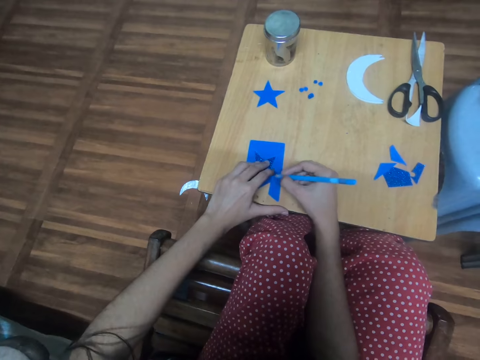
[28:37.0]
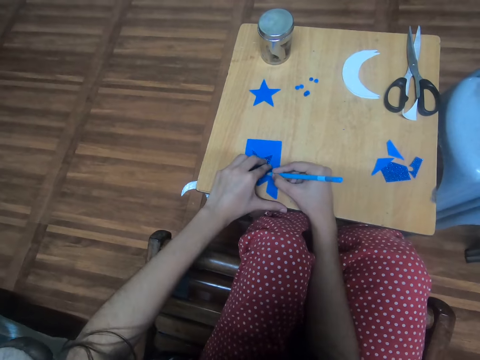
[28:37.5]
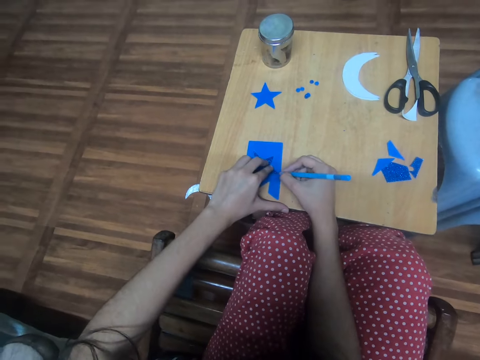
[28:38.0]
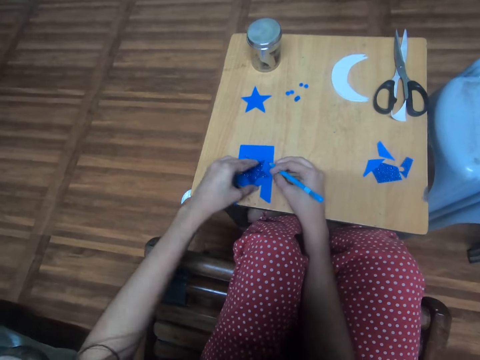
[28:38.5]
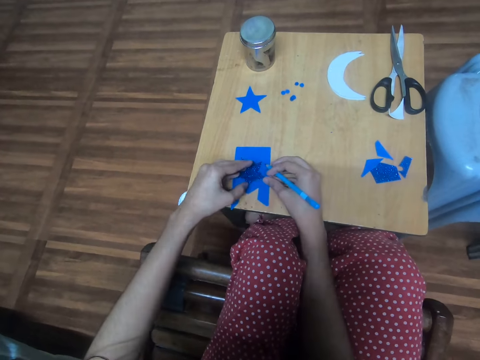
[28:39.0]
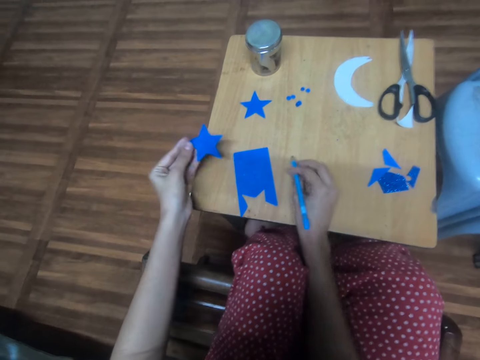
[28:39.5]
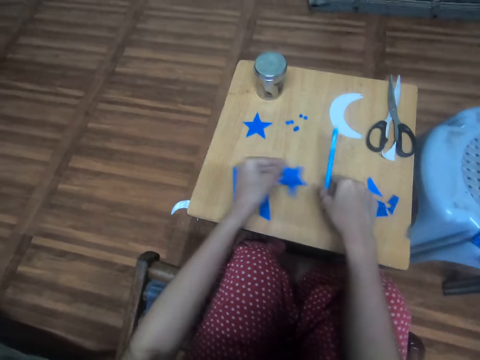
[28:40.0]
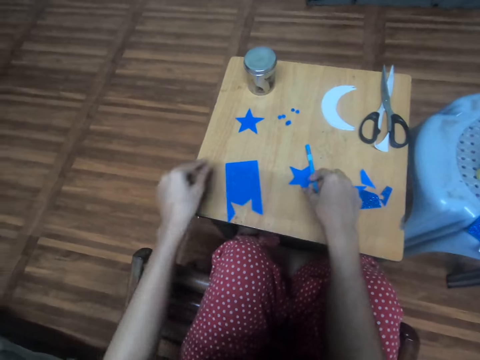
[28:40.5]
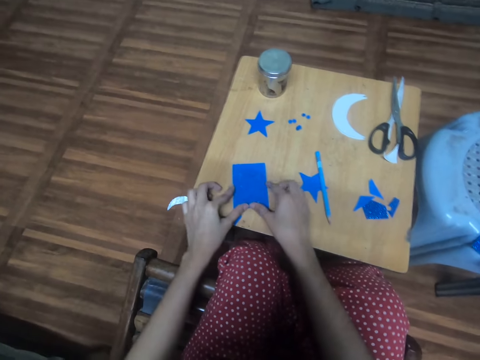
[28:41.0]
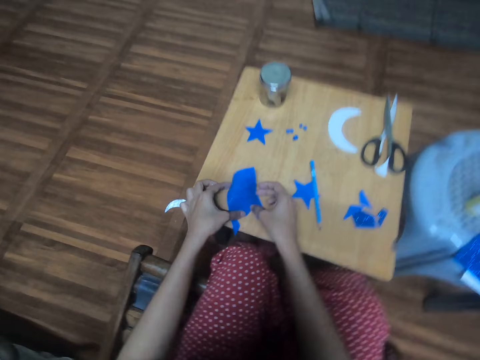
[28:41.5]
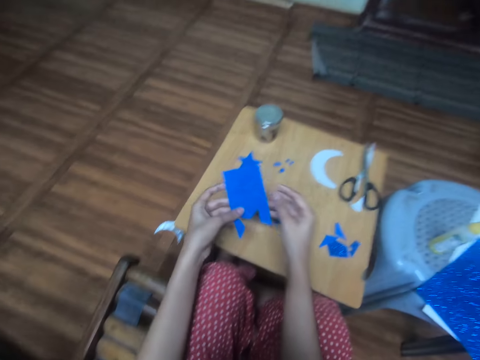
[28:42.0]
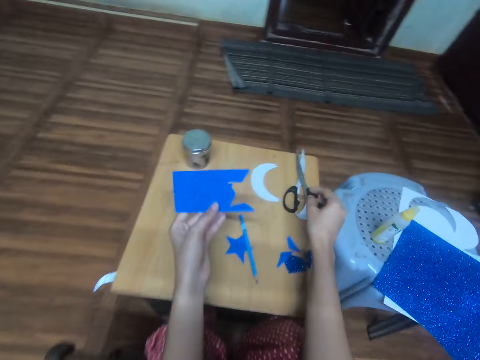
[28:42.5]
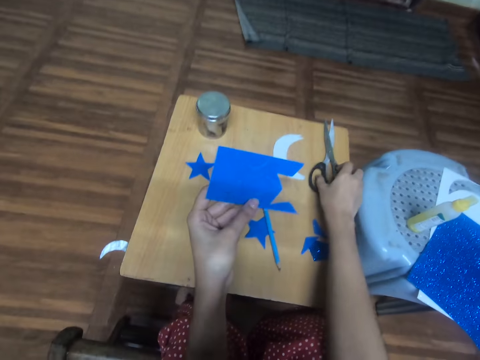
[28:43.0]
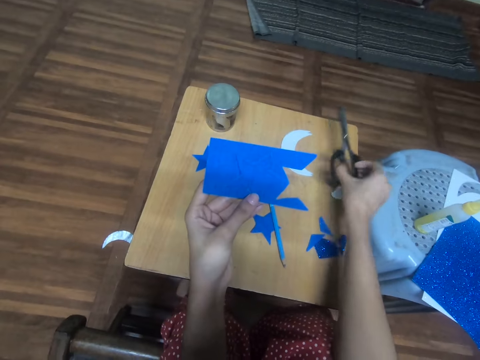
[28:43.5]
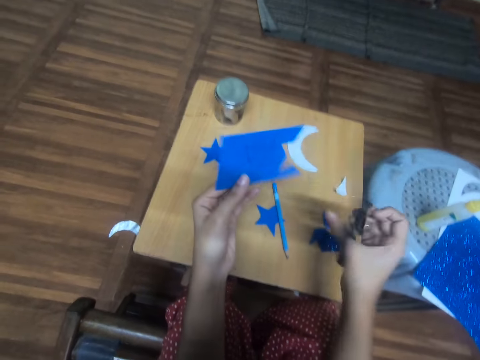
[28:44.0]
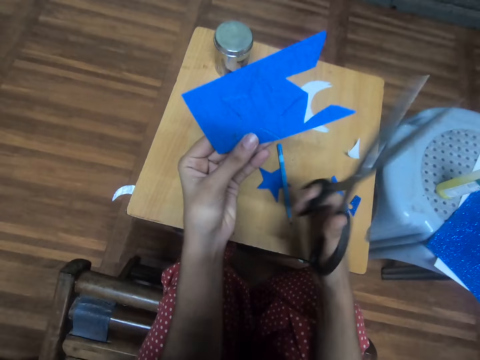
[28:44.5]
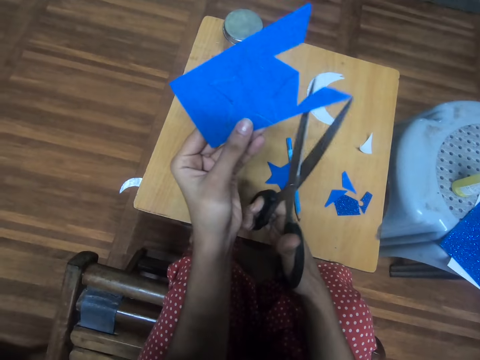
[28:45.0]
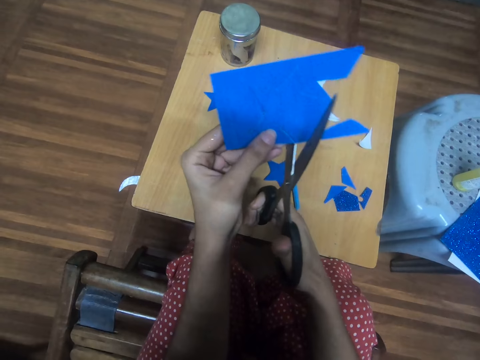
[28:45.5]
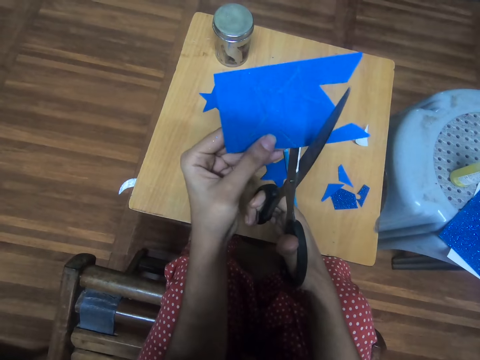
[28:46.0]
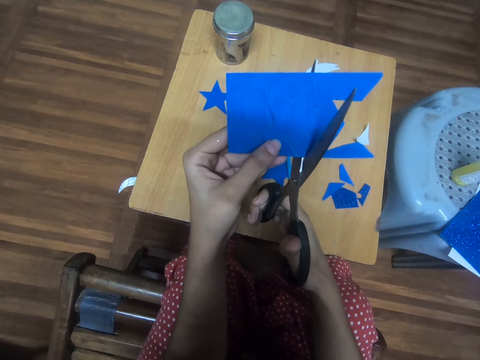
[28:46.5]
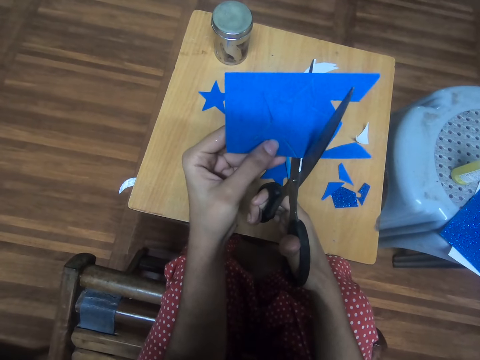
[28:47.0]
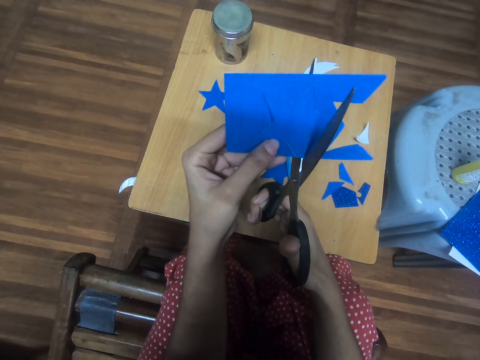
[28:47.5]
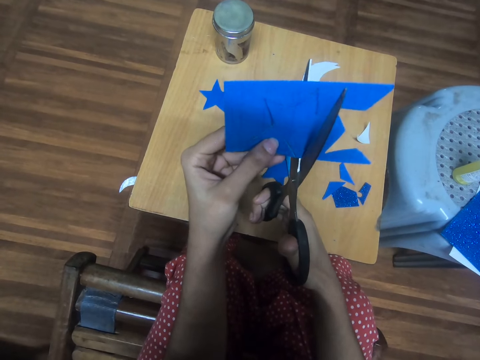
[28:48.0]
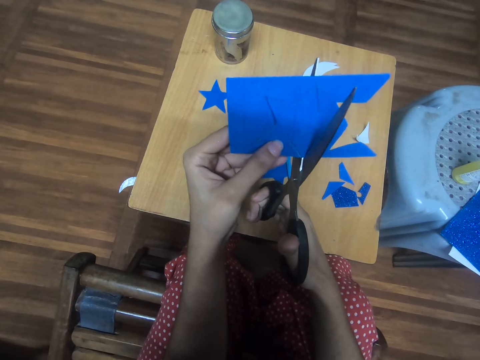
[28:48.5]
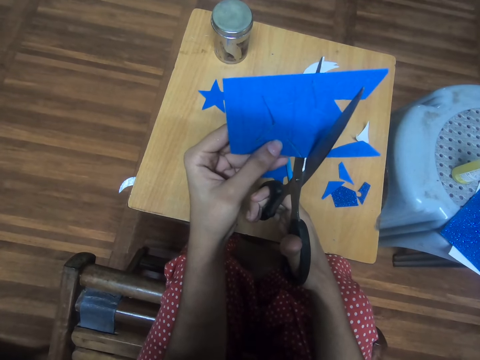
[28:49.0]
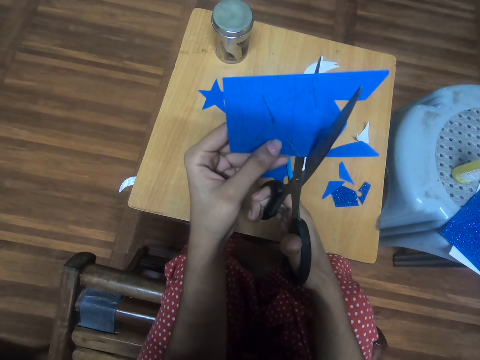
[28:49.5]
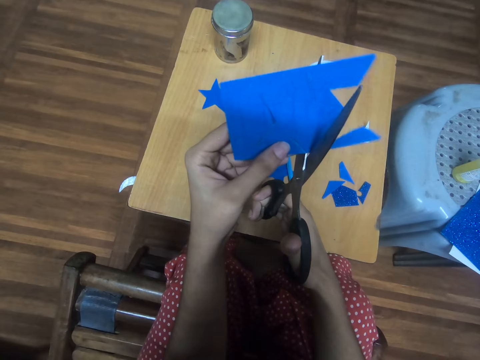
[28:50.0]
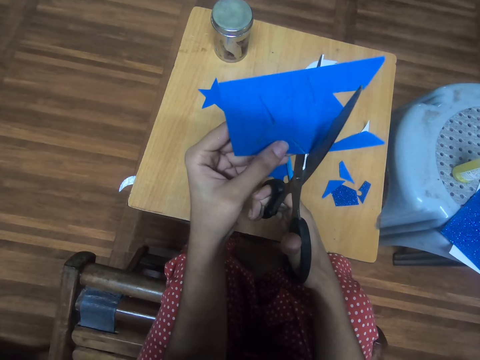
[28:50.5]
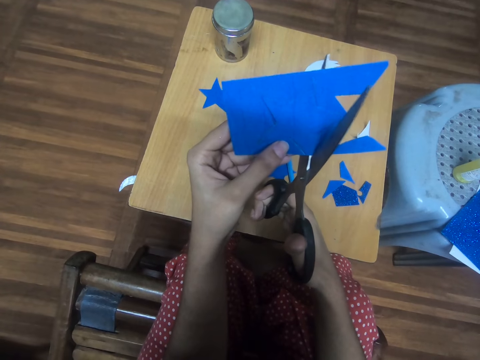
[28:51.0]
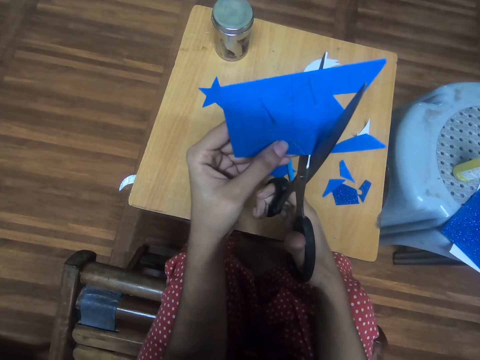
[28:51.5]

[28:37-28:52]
The camera wearer removes the first star-shaped blue glitter foam sheet from the first piece of blue glitter foam sheet with the left hand. They lift the pencil. They drop the first star-shaped blue glitter foam sheet on the table. They drop the pencil on the table. They pick the first piece of blue glitter foam sheet with both hands. They pick a pair of scissors on the table with the right hand. They cut out a second star-shaped blue glitter foam sheet from the first piece of blue glitter foam sheet with the scissors.

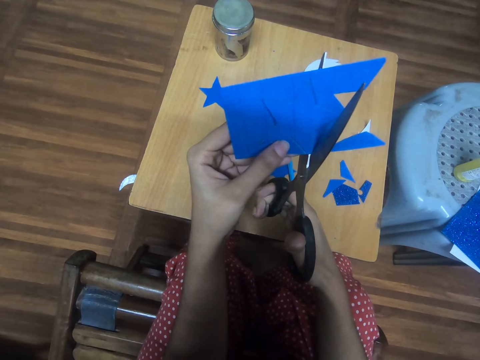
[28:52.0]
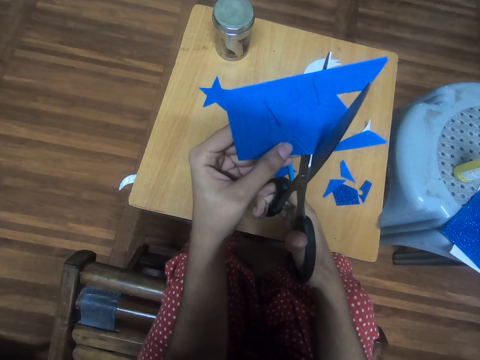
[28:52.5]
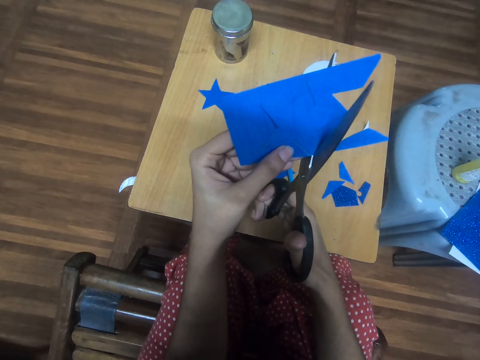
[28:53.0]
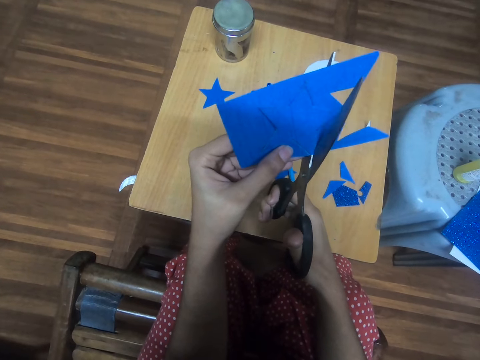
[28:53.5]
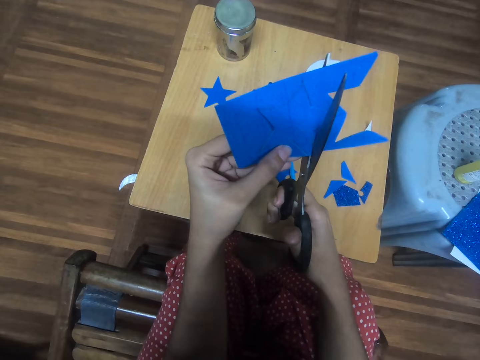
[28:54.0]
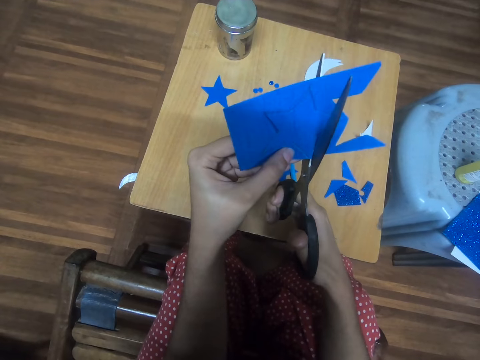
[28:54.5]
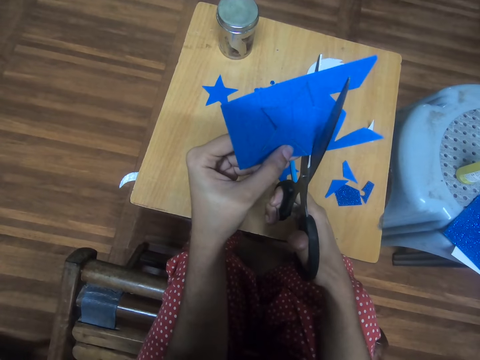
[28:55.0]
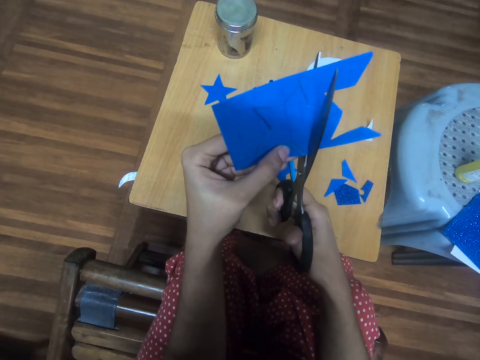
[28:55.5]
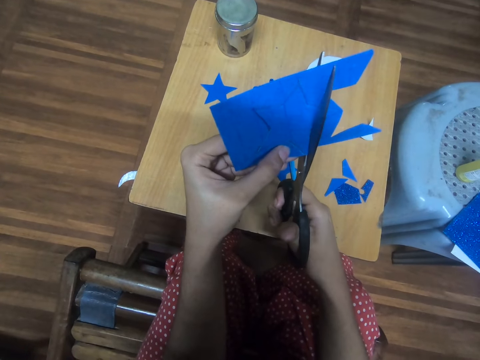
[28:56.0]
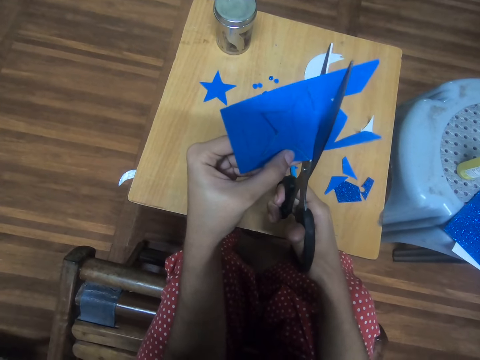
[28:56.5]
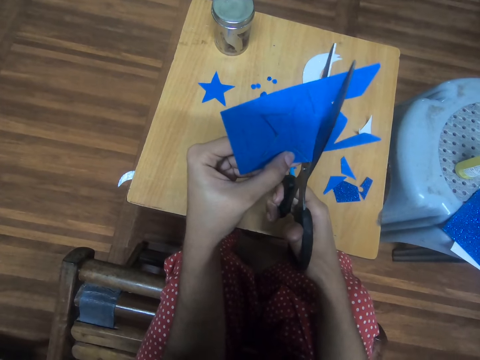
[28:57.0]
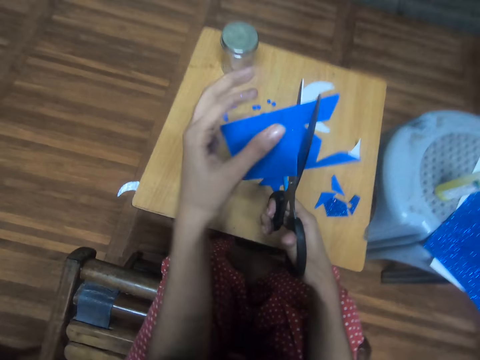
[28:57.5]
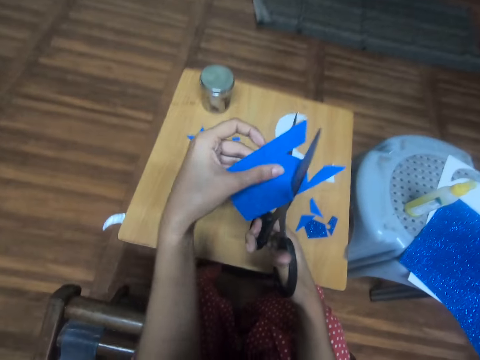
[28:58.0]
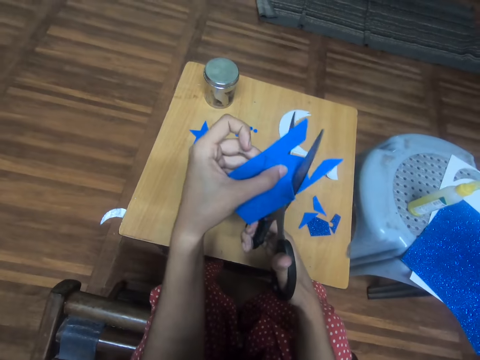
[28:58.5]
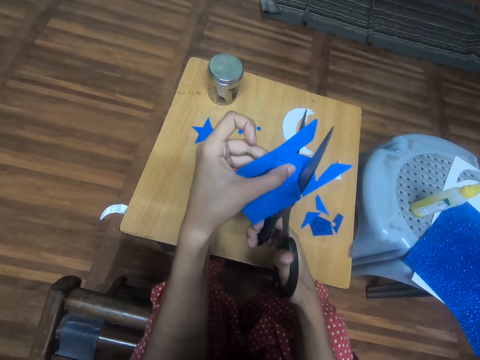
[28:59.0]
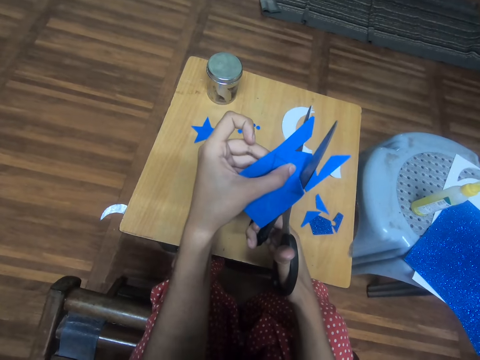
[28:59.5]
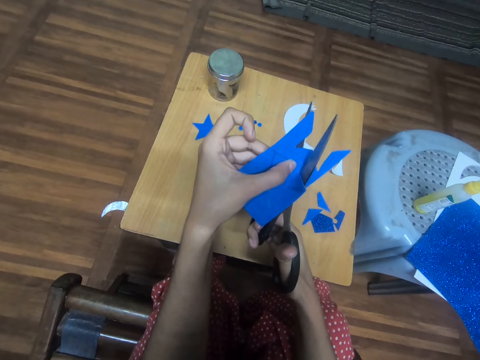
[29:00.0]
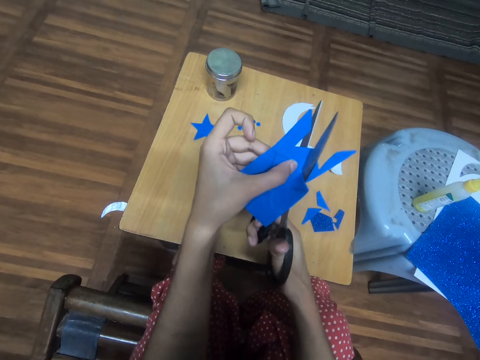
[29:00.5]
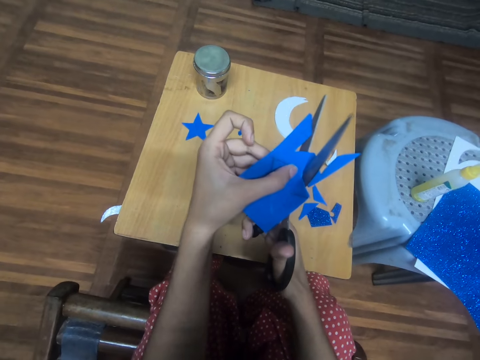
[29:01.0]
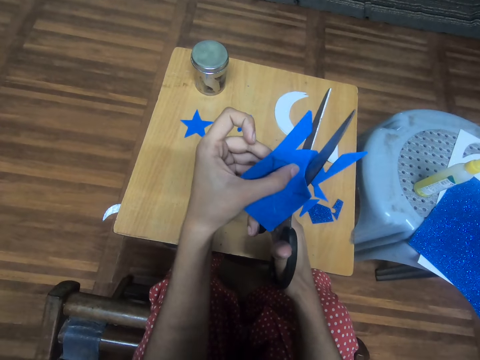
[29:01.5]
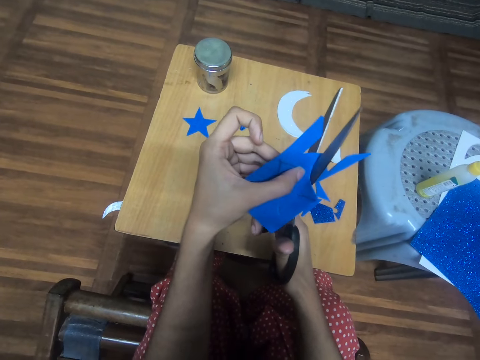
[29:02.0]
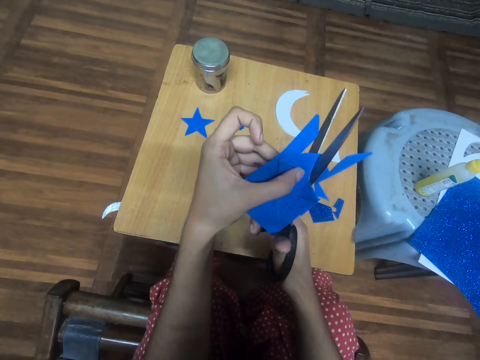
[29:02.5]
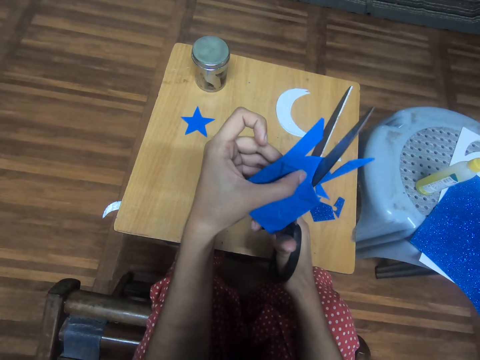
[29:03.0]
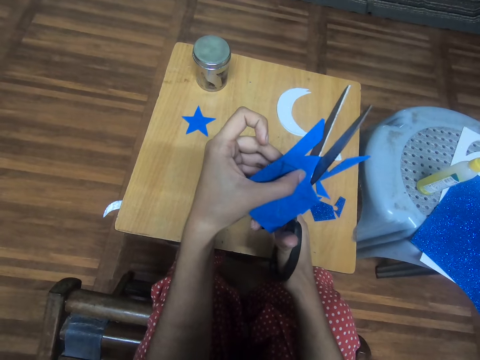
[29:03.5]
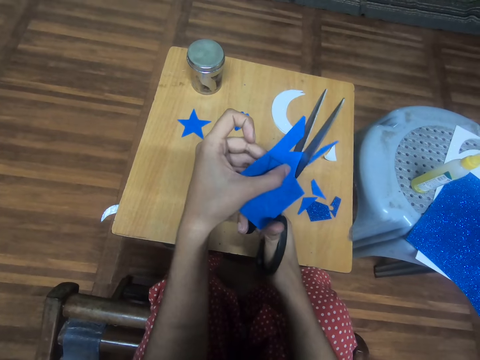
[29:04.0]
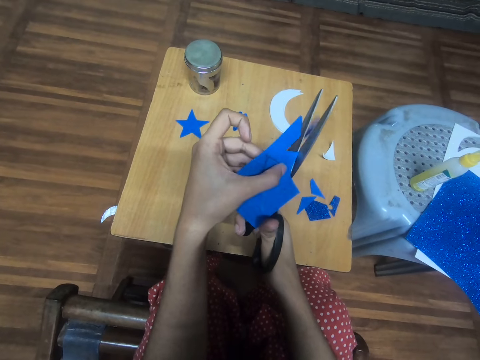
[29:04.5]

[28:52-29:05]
The camera wearer turns the decor paper. They cut the decor paper.
